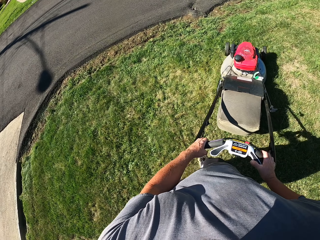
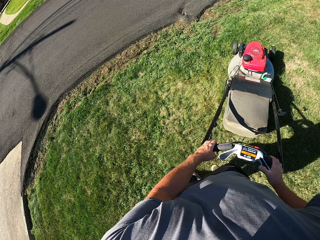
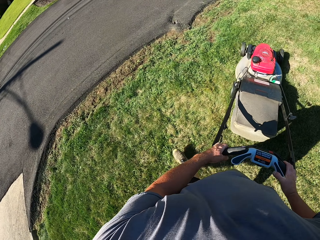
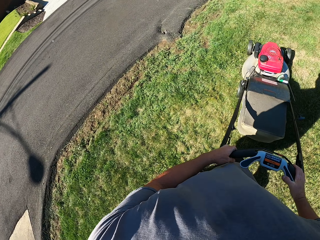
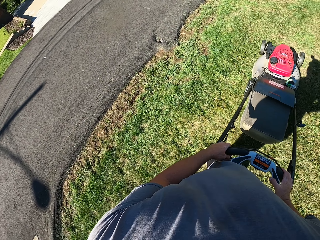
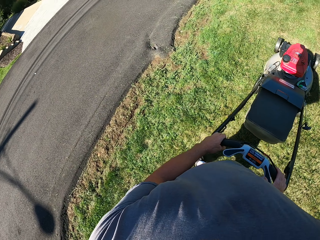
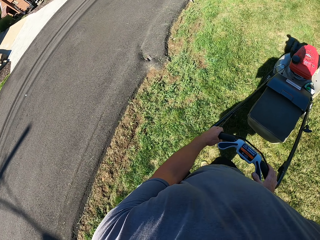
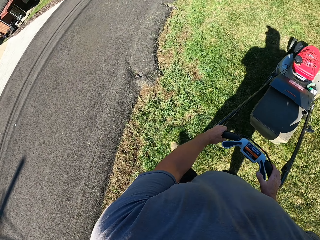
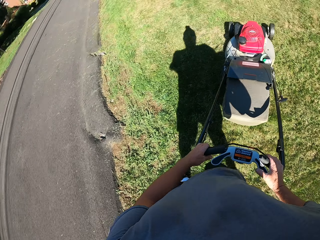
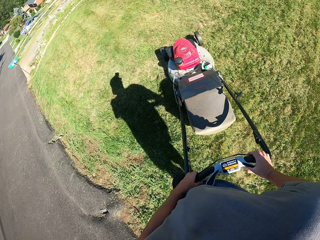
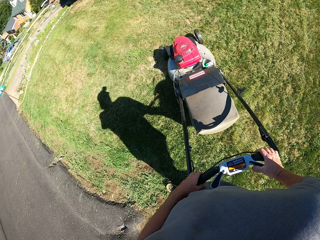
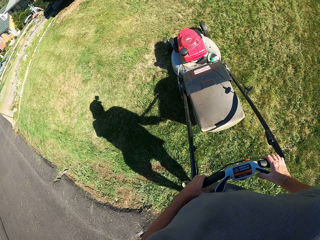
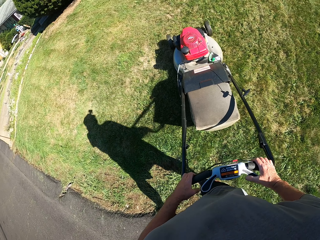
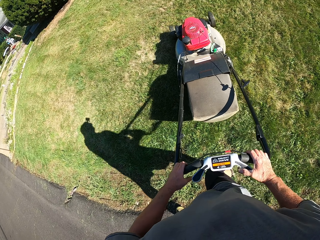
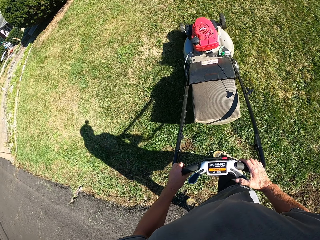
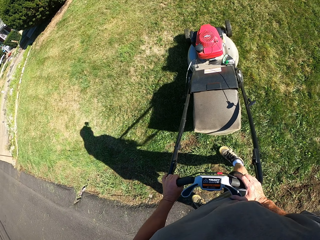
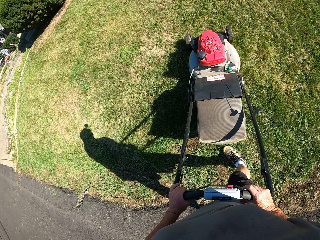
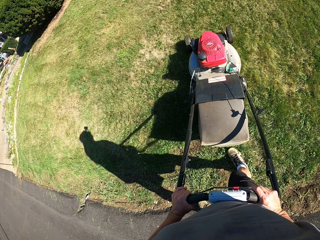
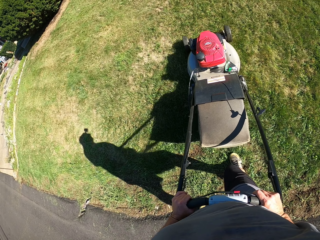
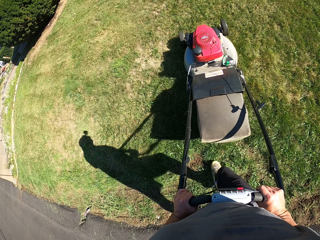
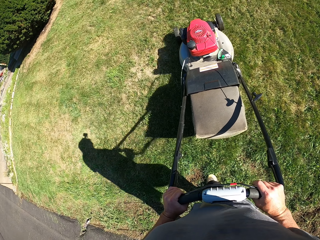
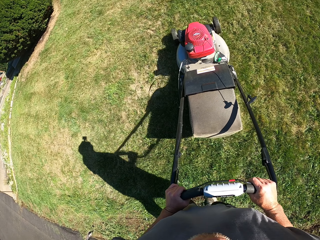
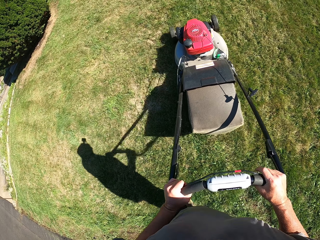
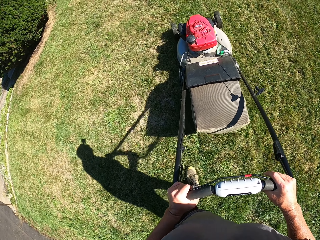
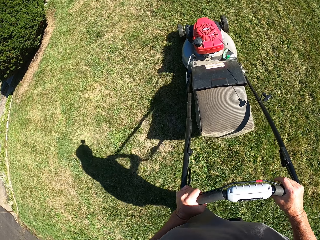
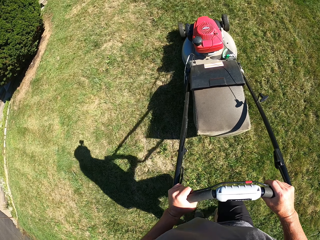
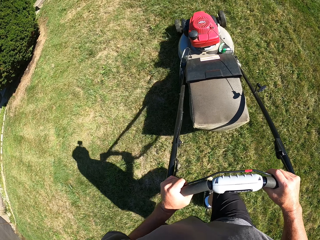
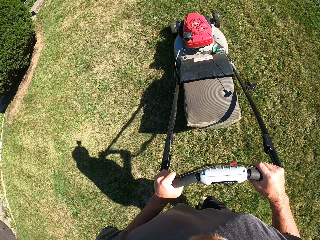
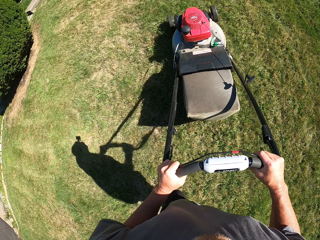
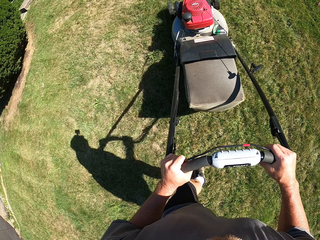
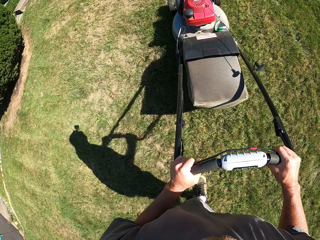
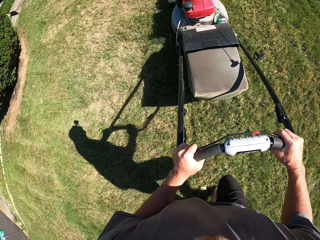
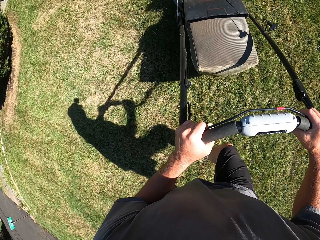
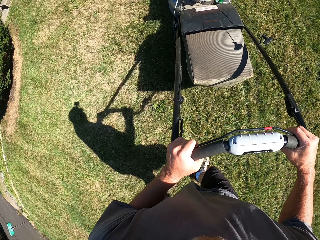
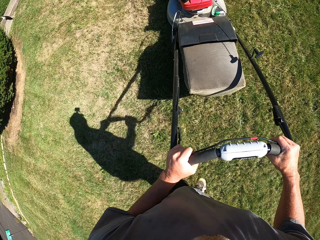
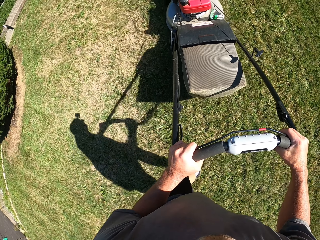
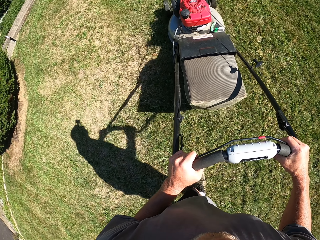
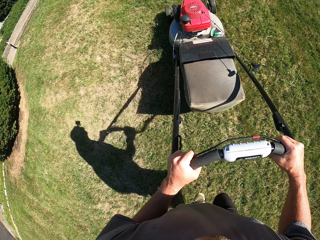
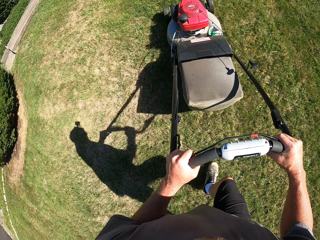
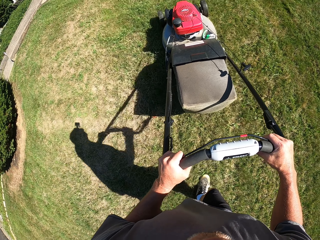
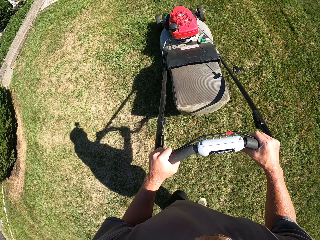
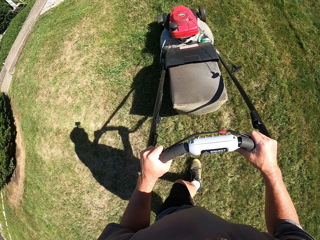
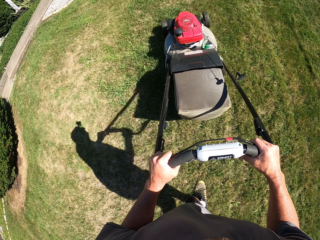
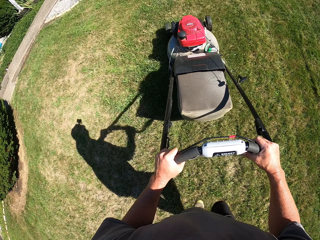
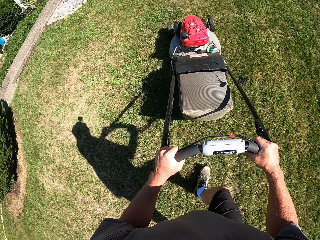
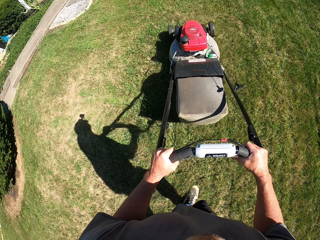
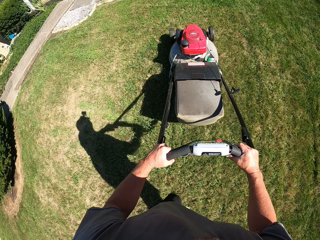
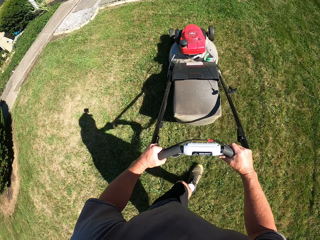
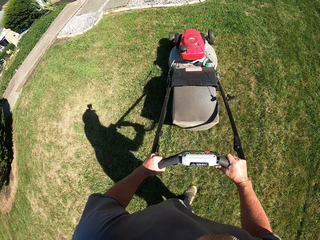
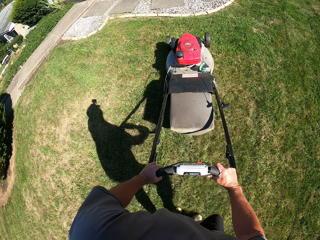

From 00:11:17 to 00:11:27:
The camera wearer turns the lawn mower. They mow the grass with the lawn mower.

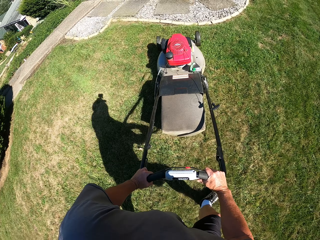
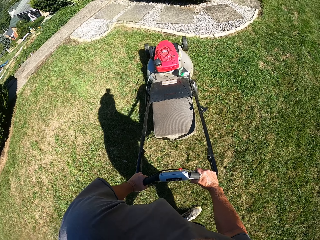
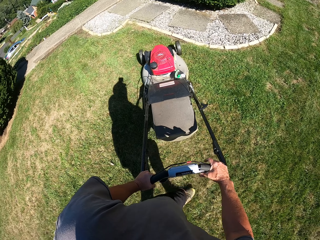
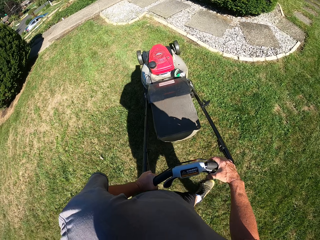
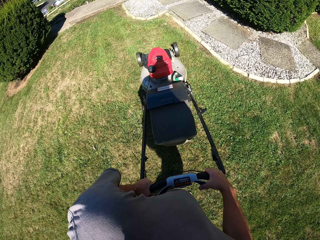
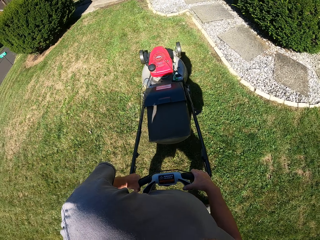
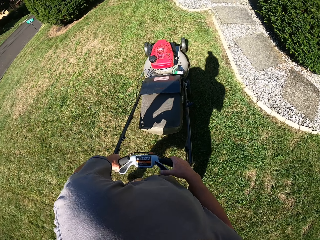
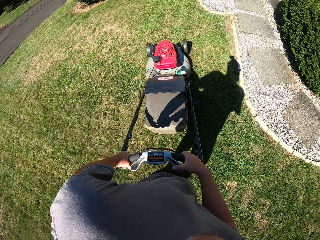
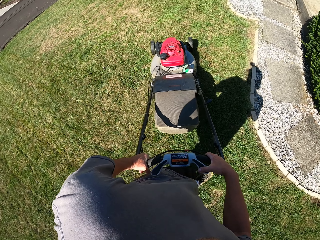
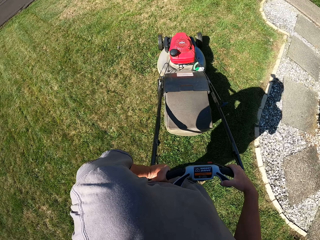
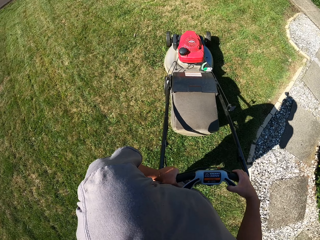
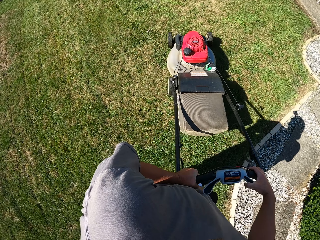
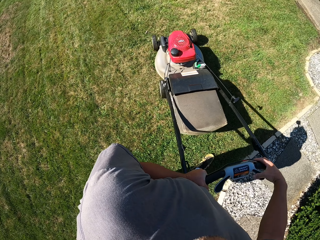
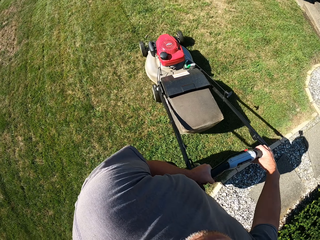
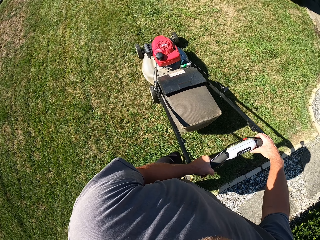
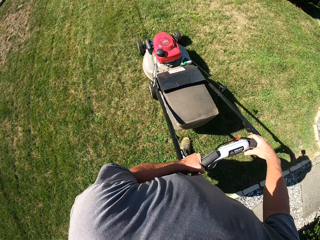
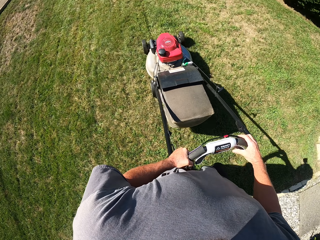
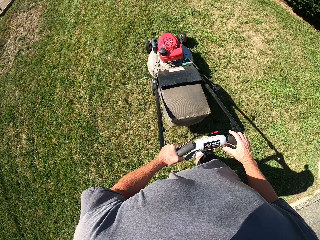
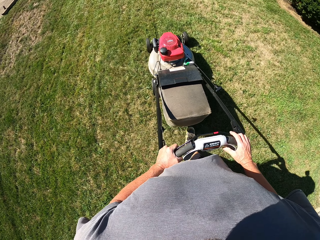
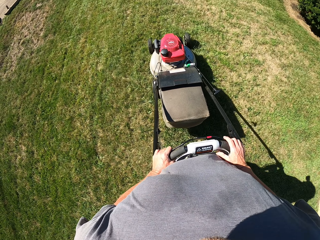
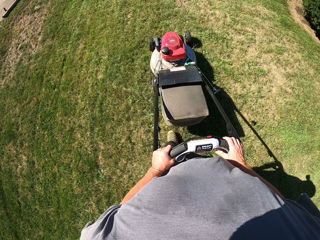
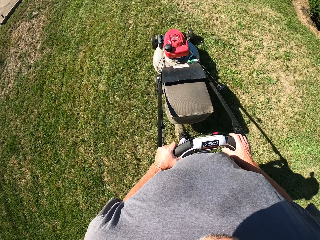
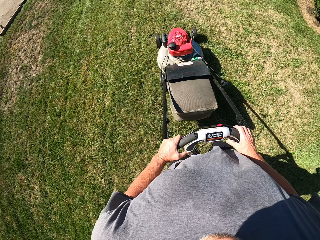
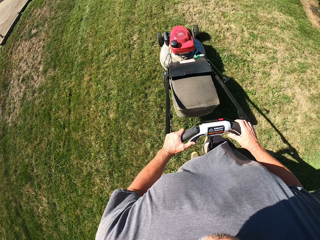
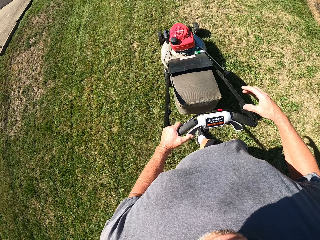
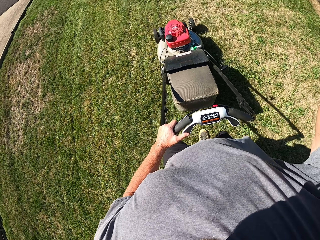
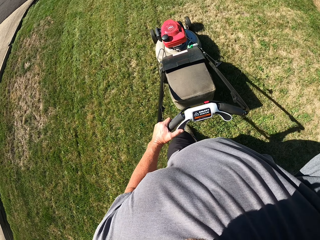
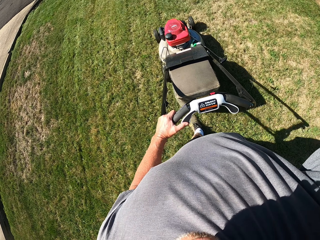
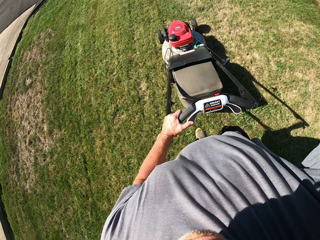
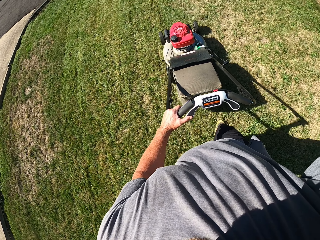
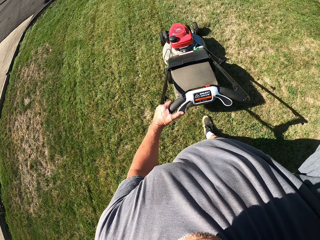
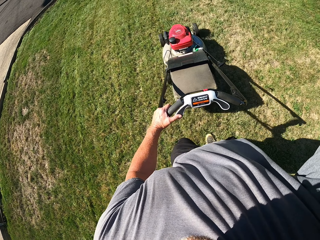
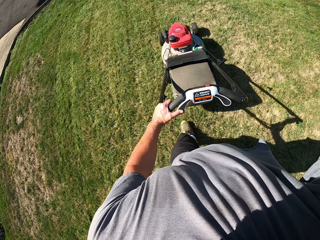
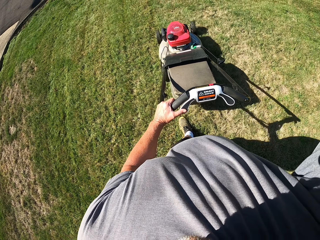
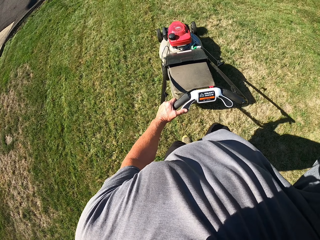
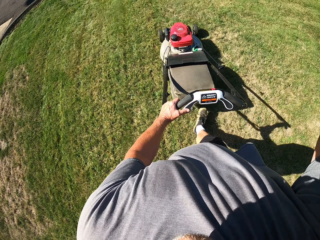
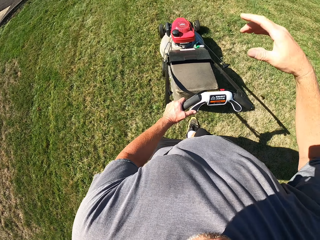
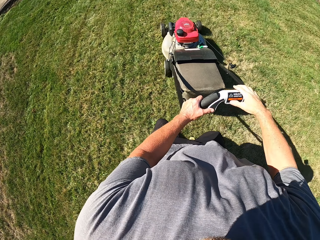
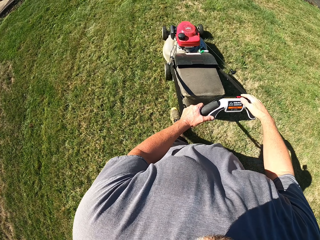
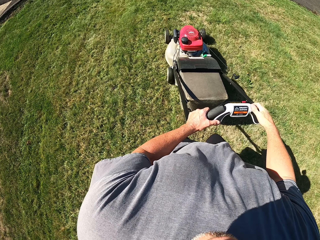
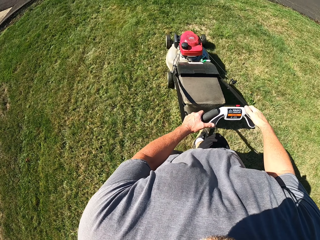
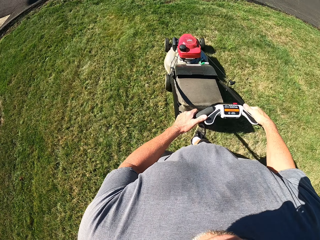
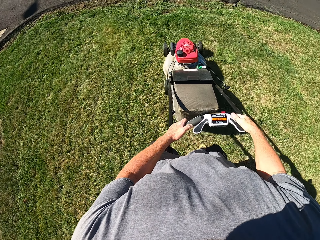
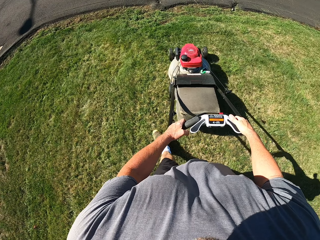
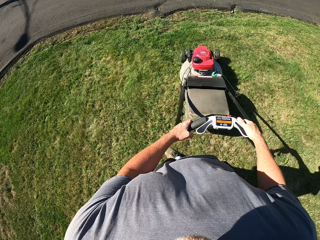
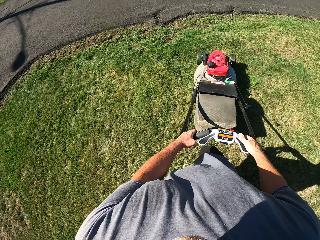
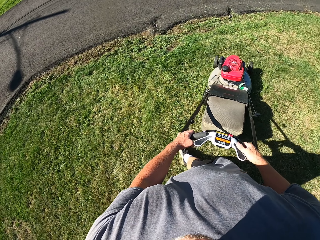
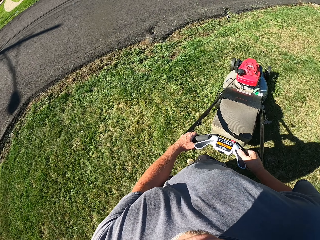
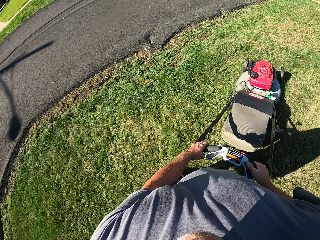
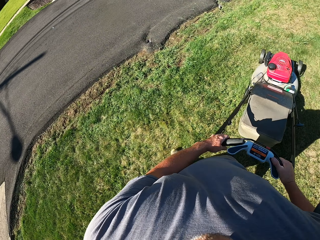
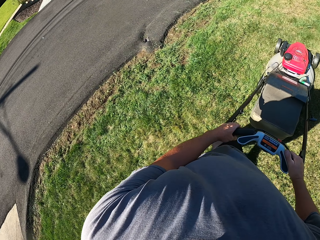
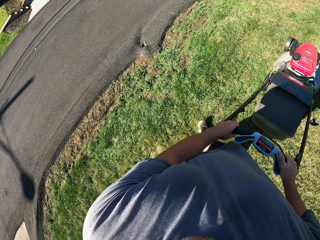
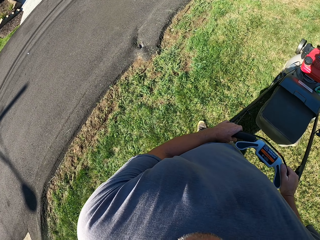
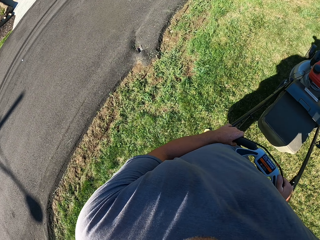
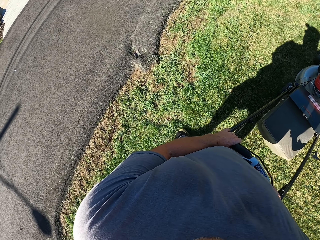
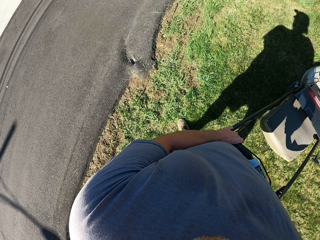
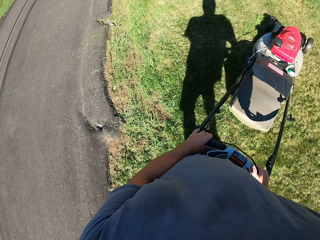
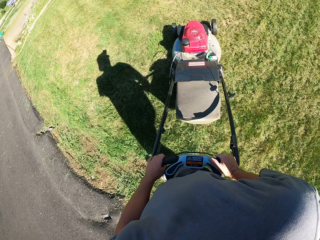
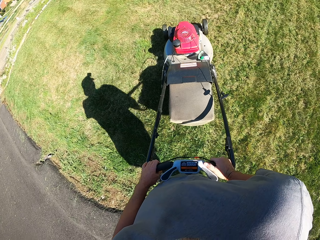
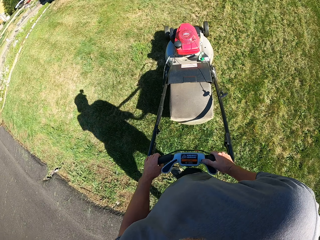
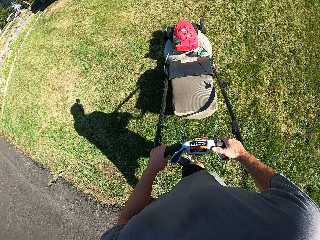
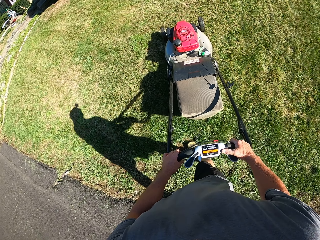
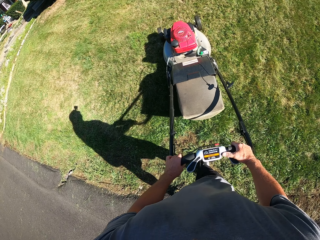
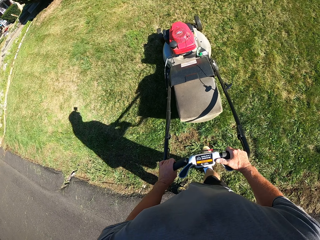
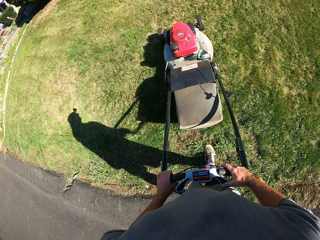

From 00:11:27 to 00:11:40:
The camera wearer turns the lawn mower. He mows the grass with the lawn mower. He adjusts the camera on his head. He trims the grass round with the mower. He turns the lawn mower.
